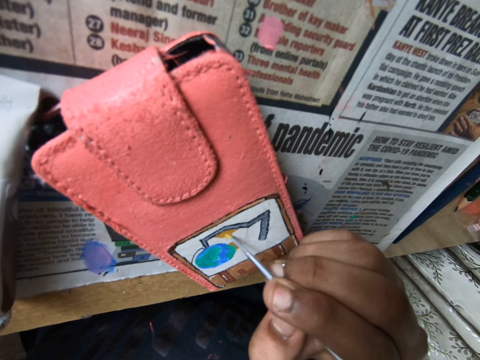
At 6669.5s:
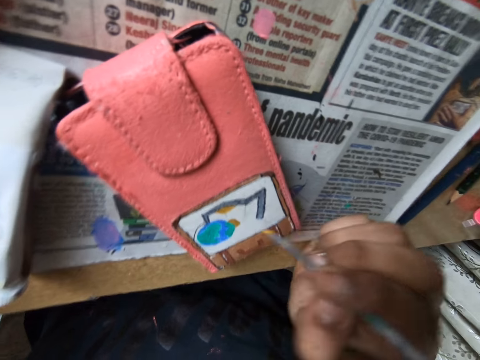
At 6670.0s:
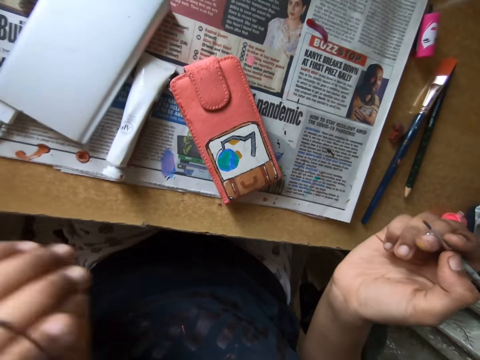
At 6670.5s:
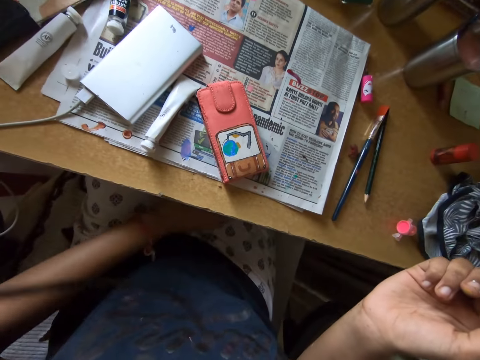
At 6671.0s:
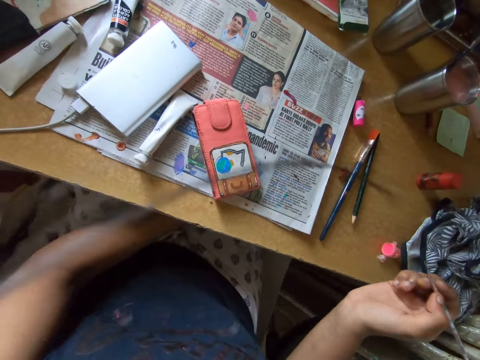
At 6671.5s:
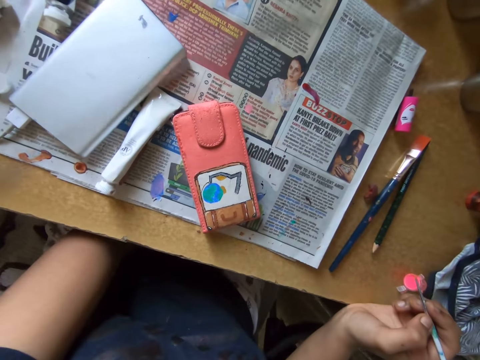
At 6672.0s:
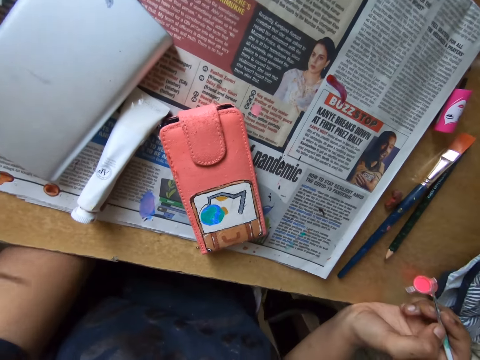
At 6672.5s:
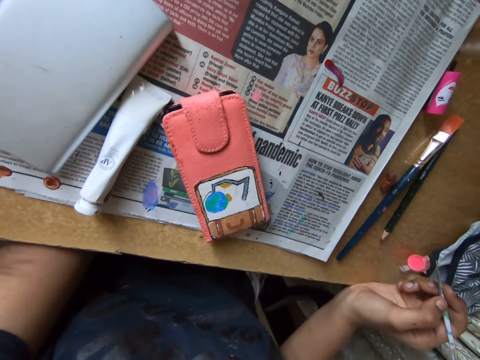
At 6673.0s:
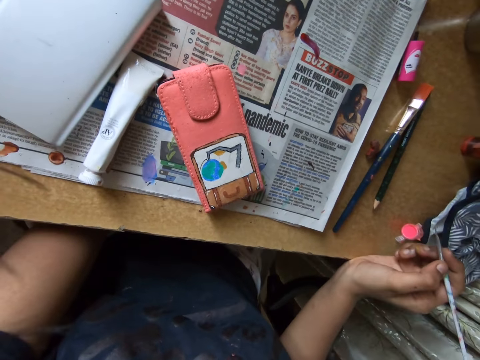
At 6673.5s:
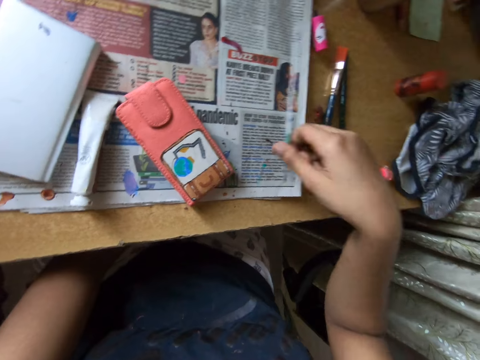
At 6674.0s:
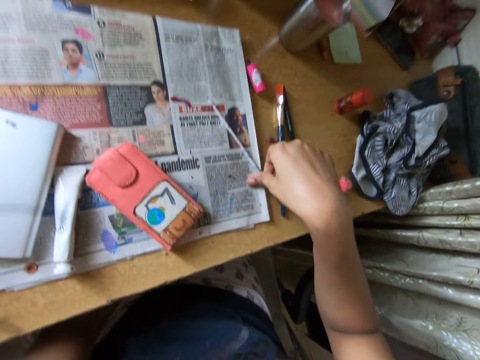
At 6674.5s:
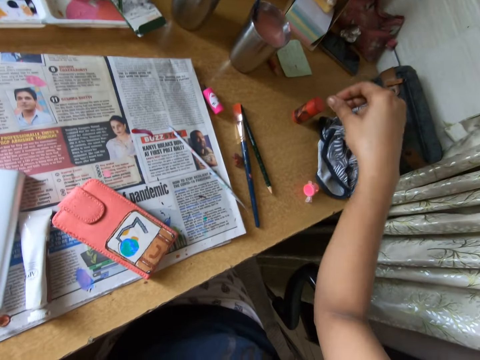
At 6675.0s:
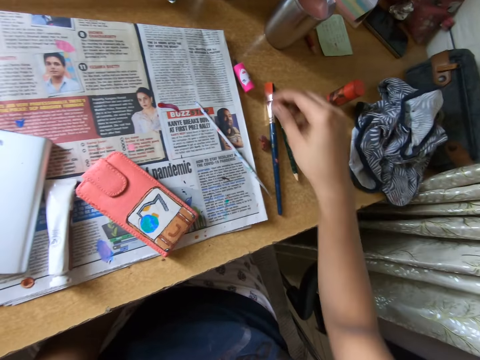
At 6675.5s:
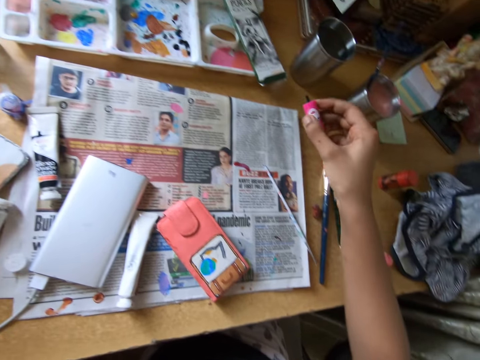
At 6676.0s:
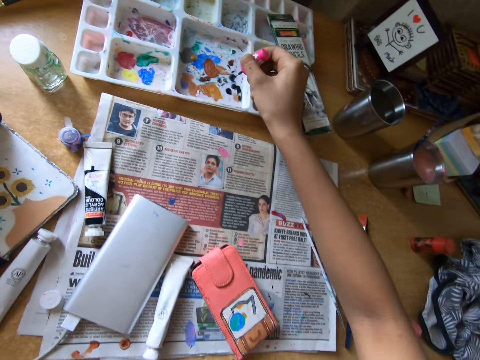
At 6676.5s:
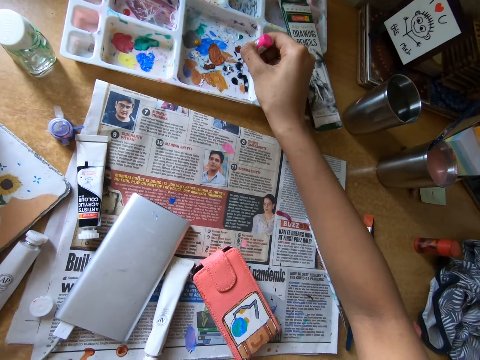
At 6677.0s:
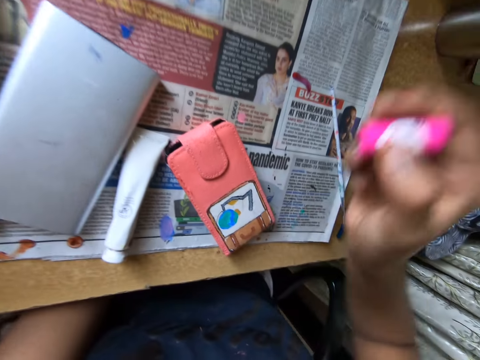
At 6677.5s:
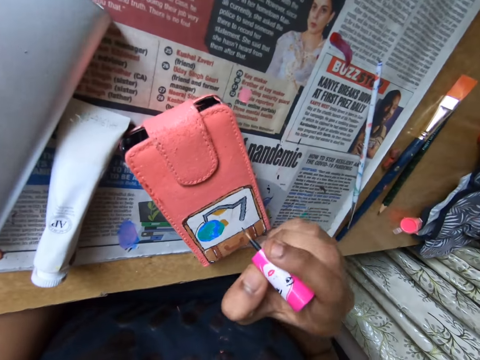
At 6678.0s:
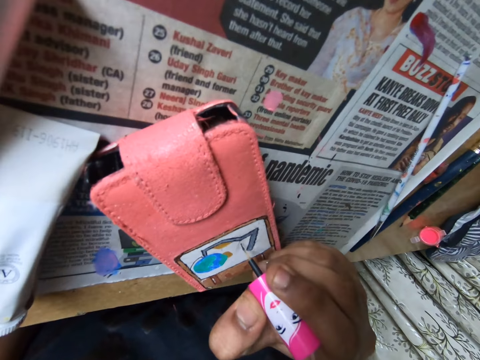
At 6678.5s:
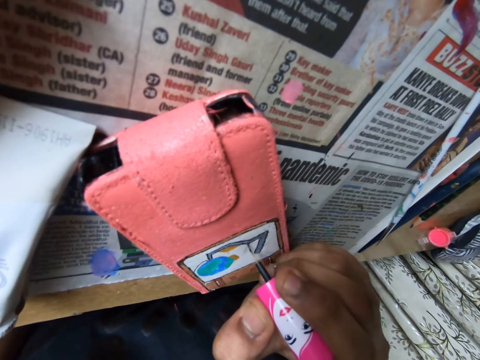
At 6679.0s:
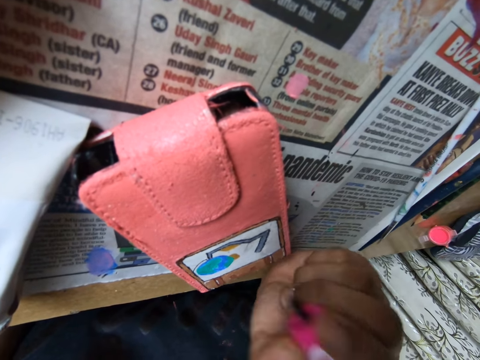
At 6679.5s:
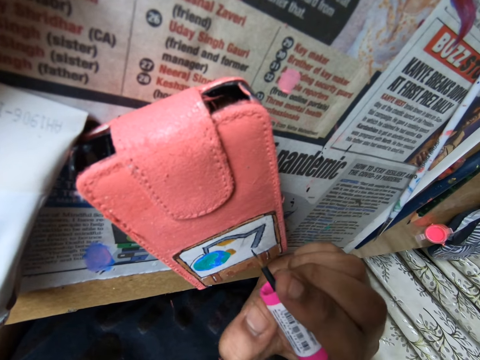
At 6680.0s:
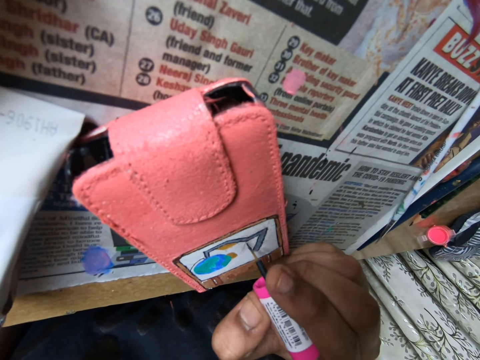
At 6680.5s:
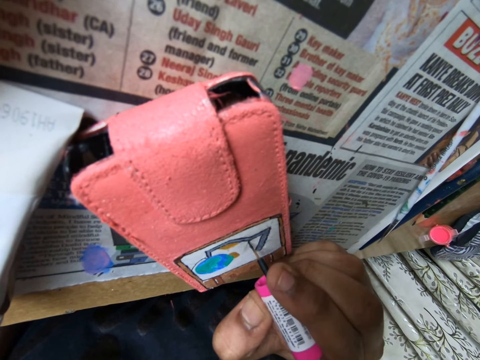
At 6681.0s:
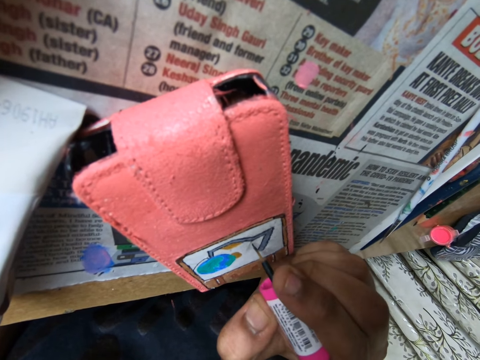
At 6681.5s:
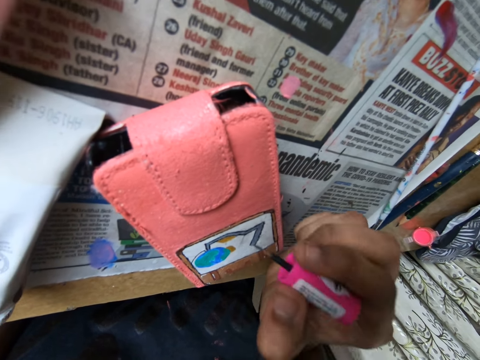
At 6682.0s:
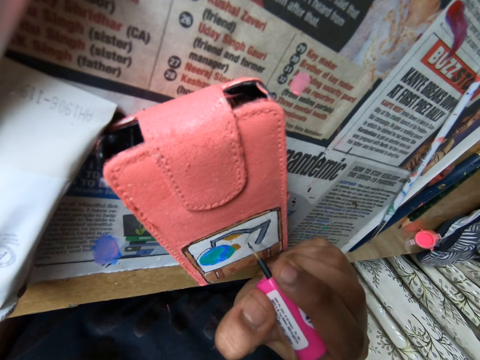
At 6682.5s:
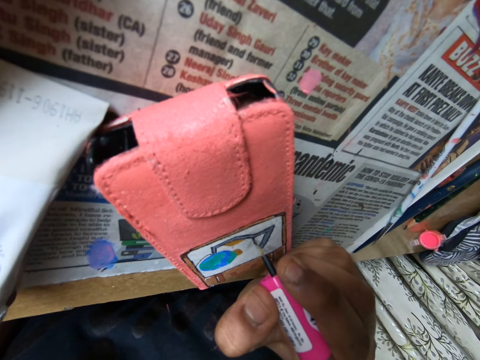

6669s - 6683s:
The camera wearer stretches her left hand under the table. She drops the brush or polish brush on the table with her right hand. She picks the brush from the table with her right hand. She rubs the polish brush in the container. She packs paint from the pallet on the table with the brush in her right hand. She paints the phone pouch on the table with the brush in her right hand.

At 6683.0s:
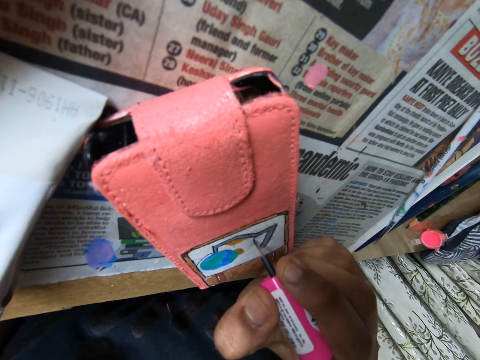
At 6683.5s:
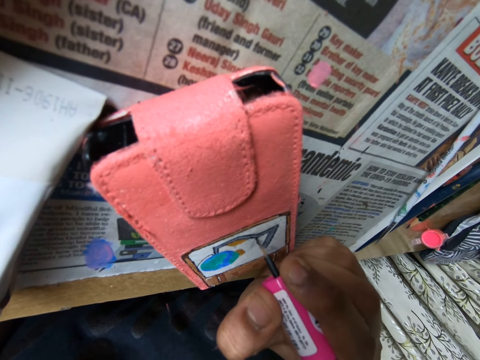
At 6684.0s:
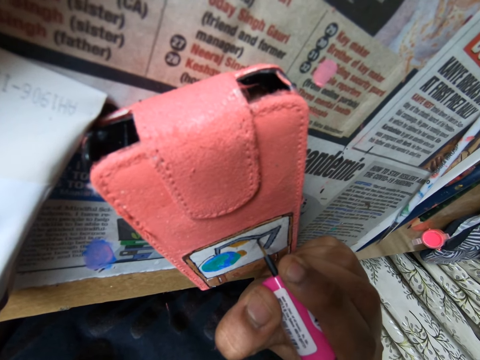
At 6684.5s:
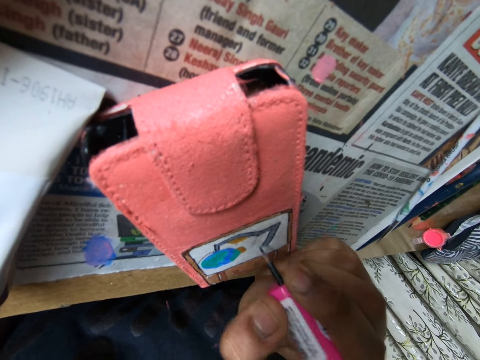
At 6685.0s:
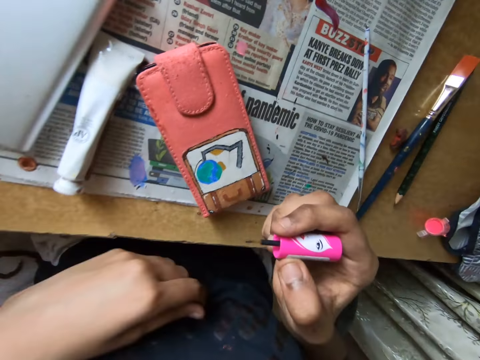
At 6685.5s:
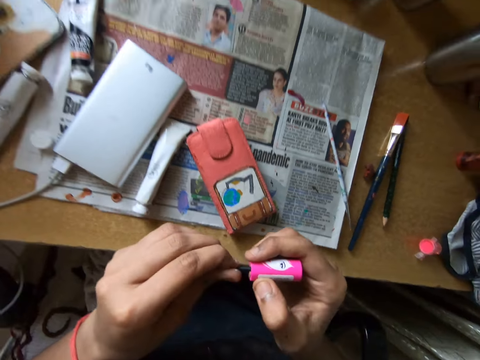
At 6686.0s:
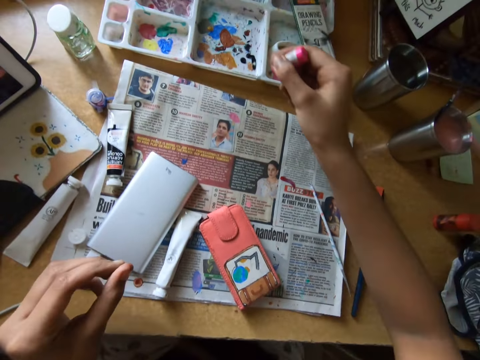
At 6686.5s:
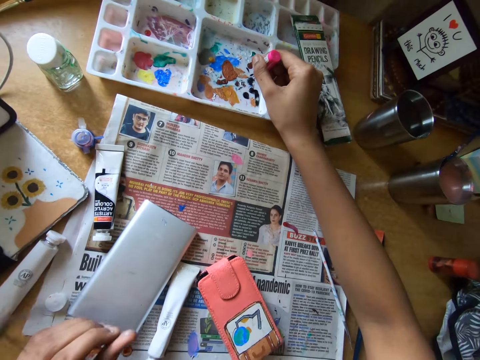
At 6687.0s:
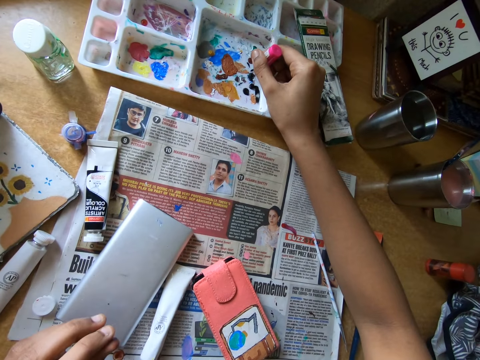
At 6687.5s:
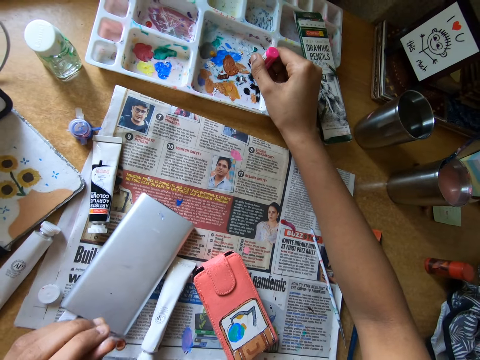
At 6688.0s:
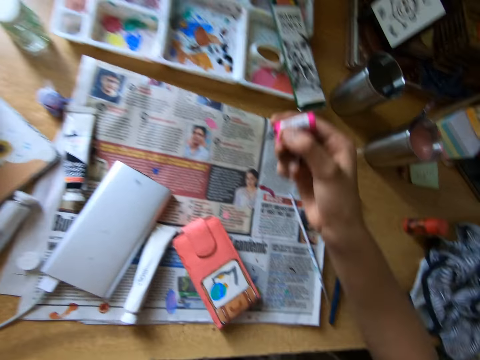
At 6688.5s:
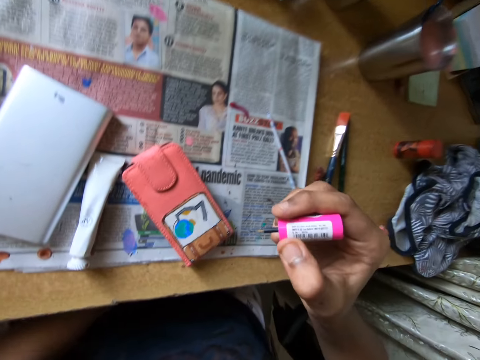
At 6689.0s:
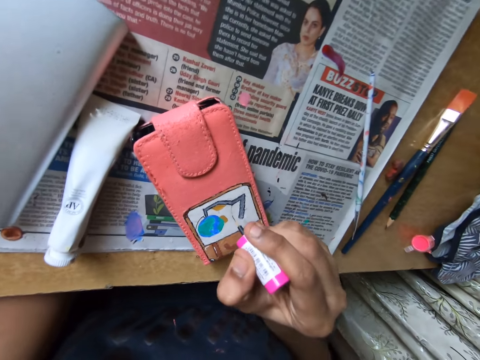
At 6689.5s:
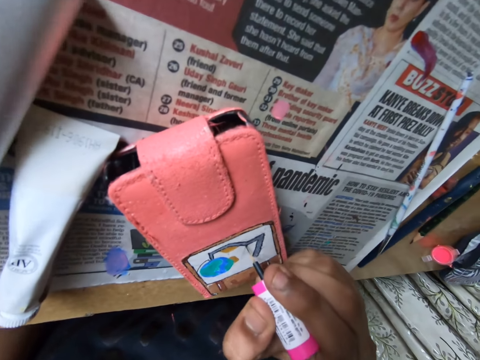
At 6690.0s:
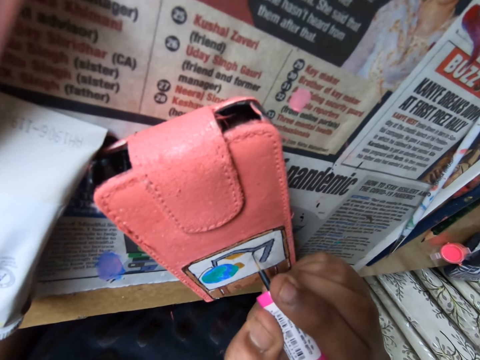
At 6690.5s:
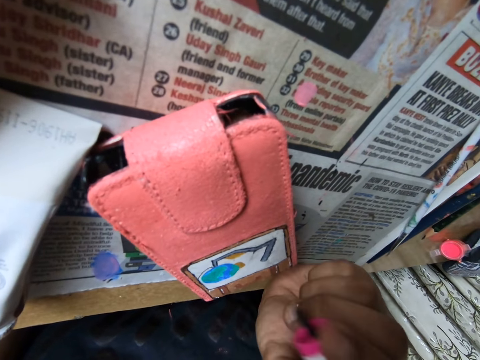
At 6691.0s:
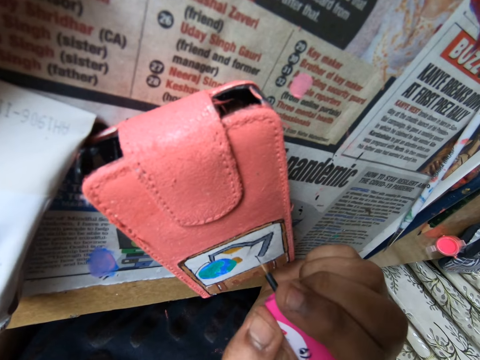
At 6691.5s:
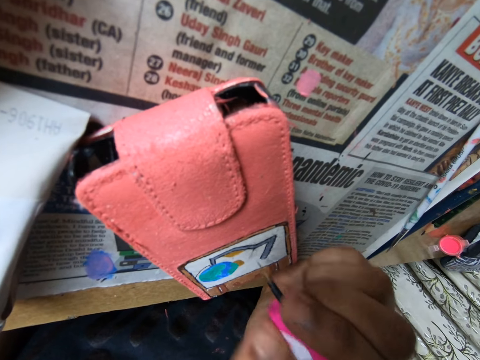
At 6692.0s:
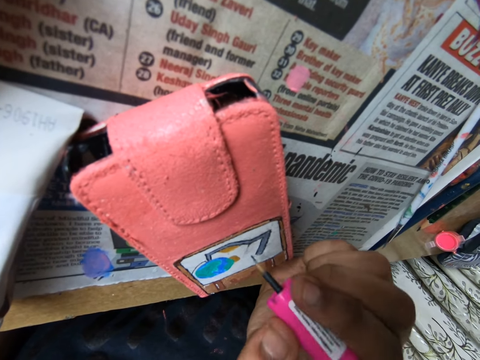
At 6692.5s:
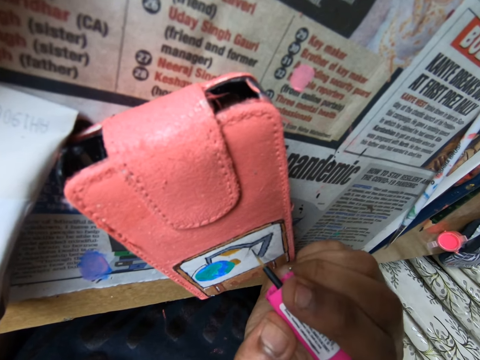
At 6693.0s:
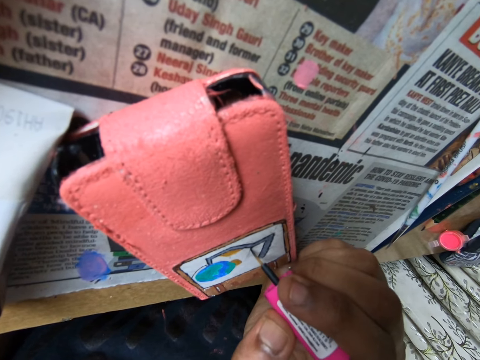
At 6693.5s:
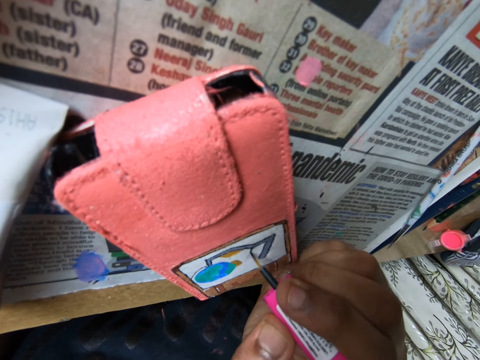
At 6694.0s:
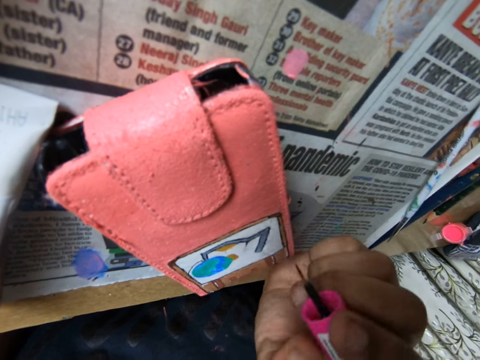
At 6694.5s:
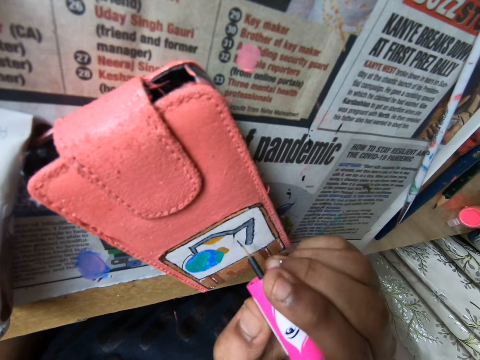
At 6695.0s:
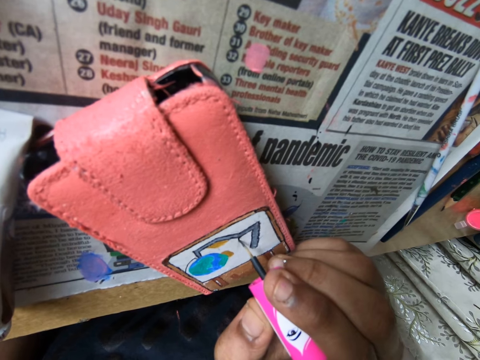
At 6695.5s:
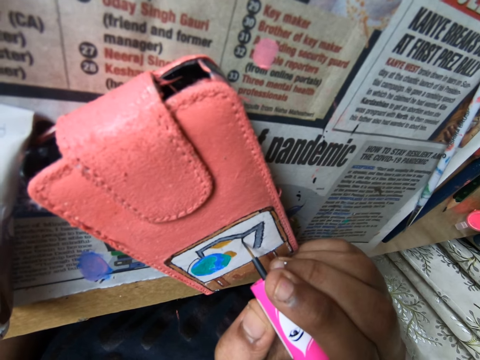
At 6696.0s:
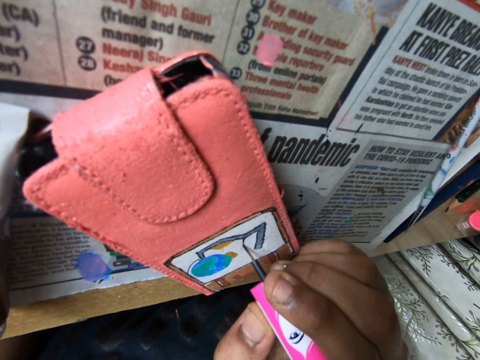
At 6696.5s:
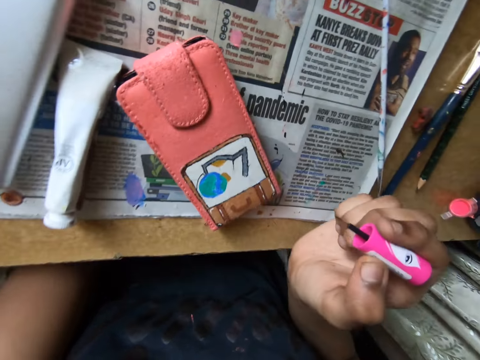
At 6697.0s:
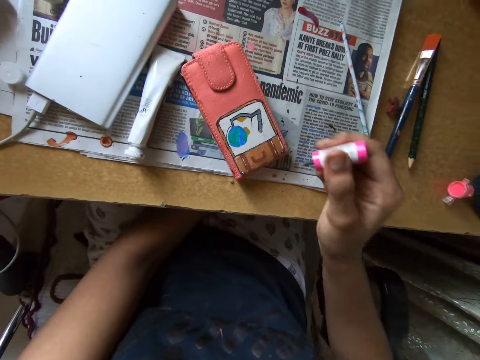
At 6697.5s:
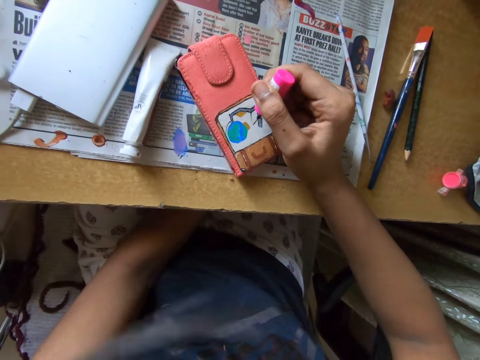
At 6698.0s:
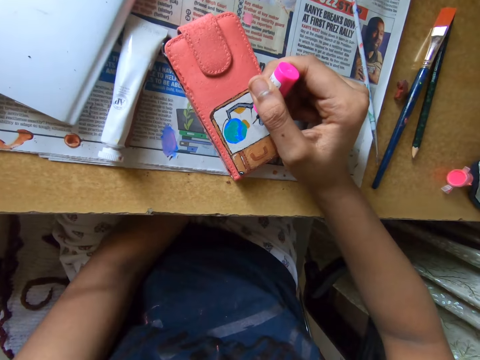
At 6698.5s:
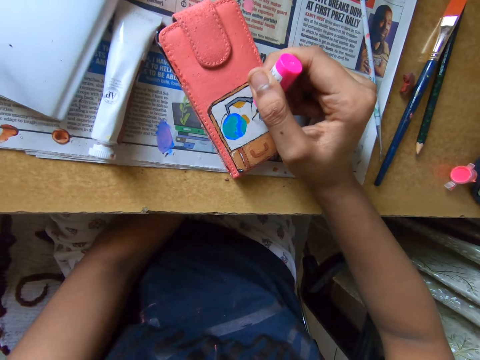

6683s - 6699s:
The camera wearer cleans the toe of the brush or polish brush in her right hand with her left hand. She holds the tip of the polish brush. She packs paint from the pallet on the table with the brush in her right hand. She rubs the polish brush in the container. She paints the phone pouch on the table with the brush in her right hand.
